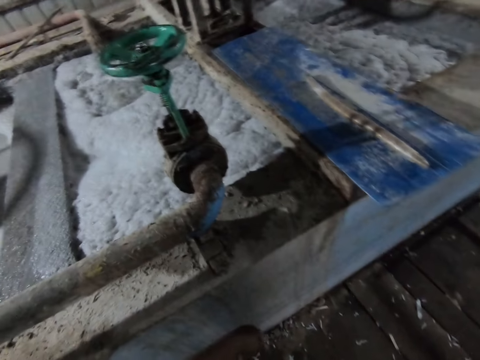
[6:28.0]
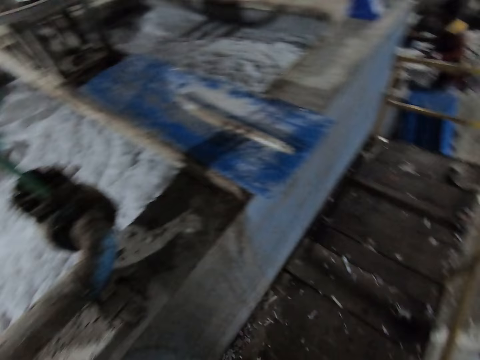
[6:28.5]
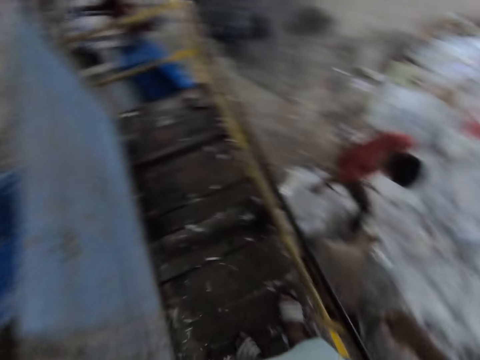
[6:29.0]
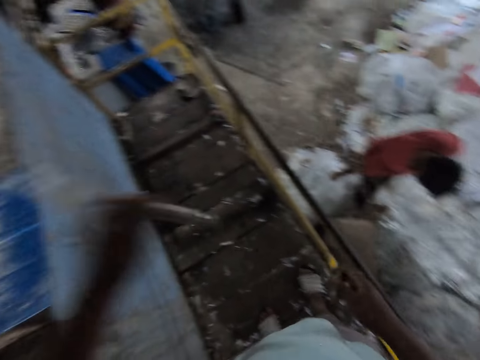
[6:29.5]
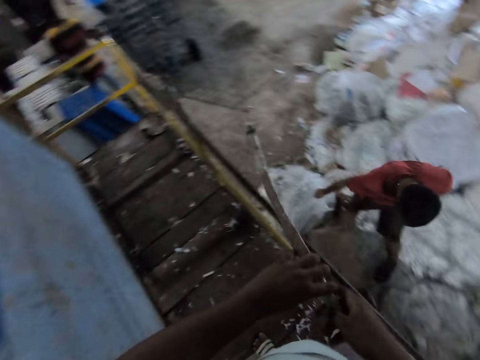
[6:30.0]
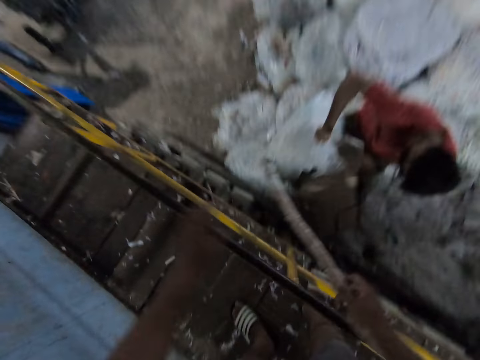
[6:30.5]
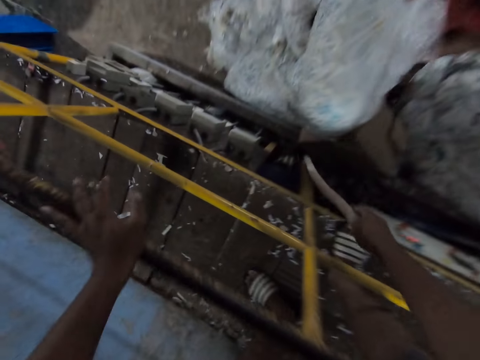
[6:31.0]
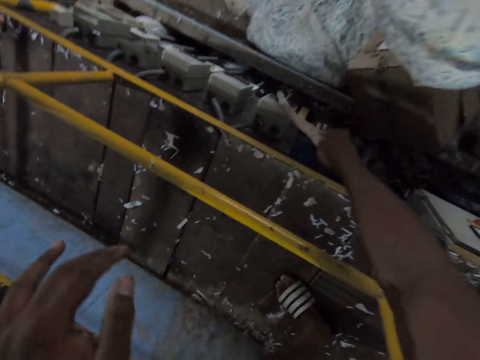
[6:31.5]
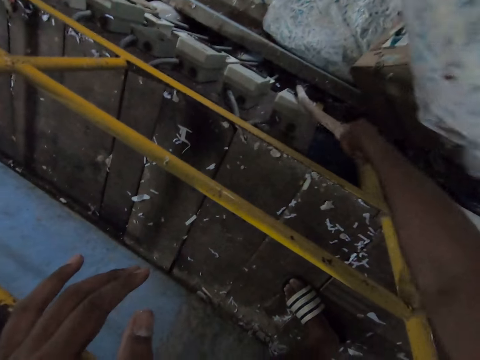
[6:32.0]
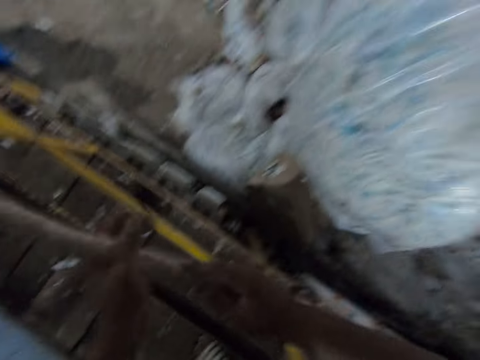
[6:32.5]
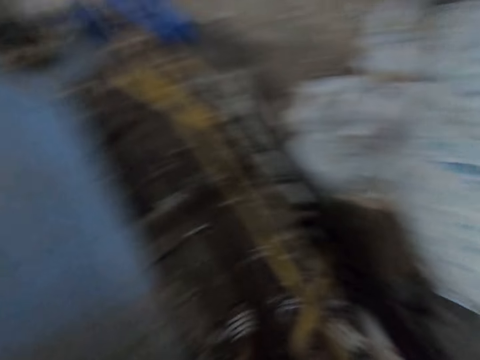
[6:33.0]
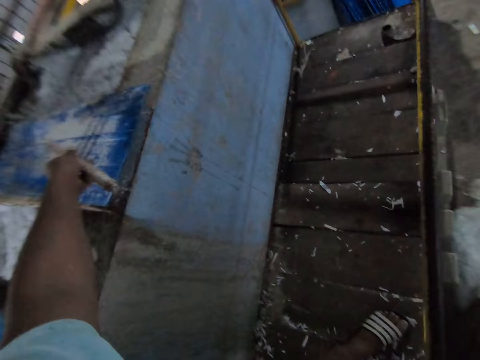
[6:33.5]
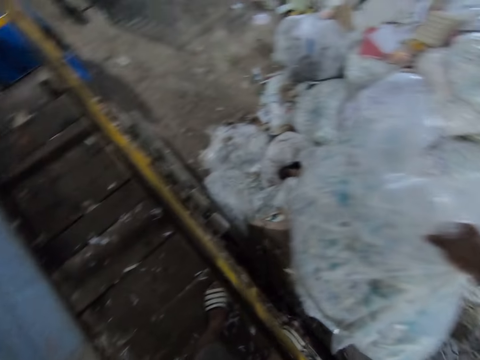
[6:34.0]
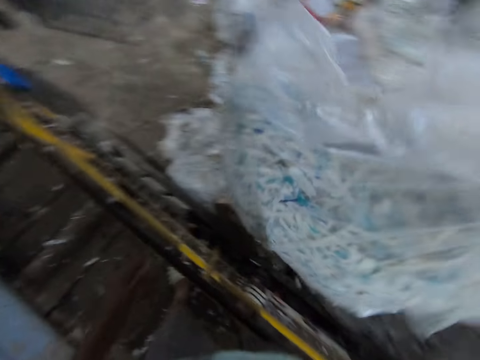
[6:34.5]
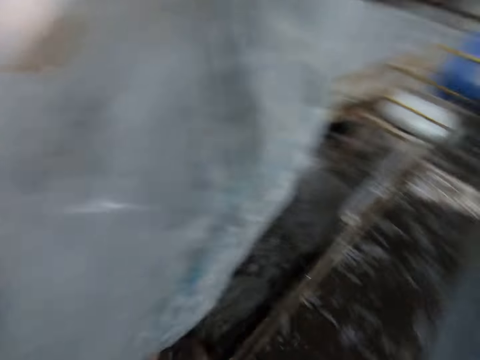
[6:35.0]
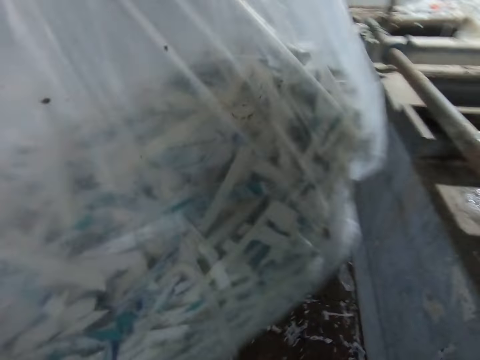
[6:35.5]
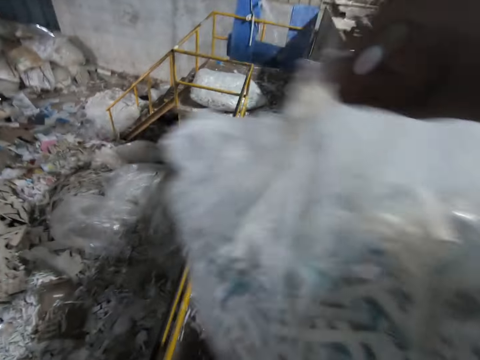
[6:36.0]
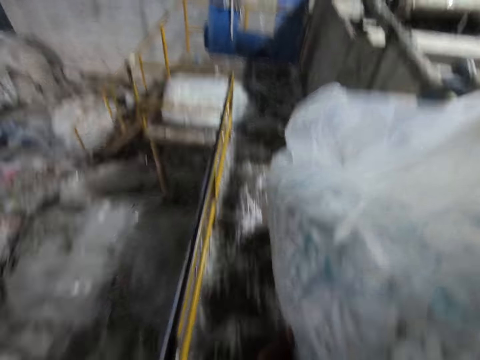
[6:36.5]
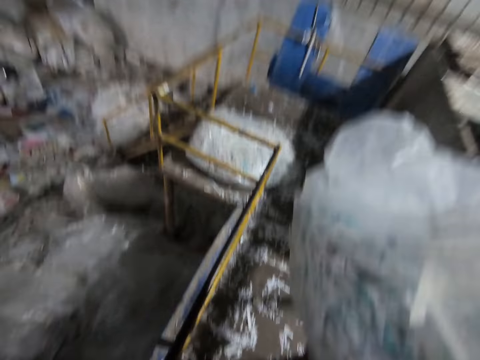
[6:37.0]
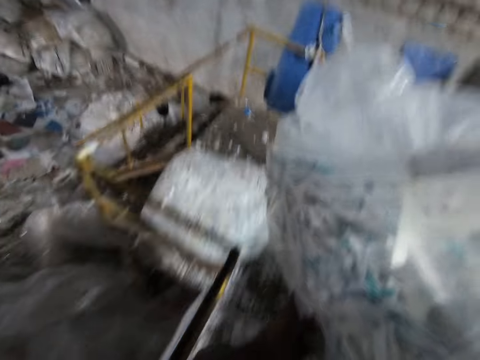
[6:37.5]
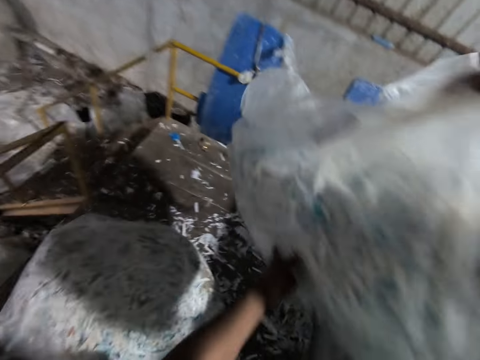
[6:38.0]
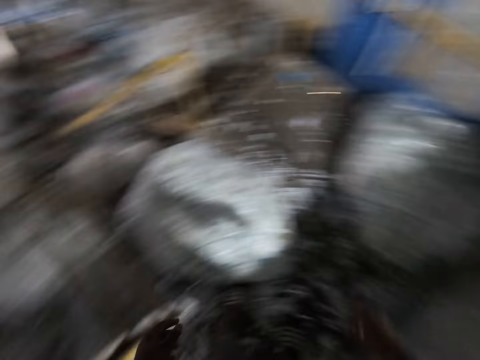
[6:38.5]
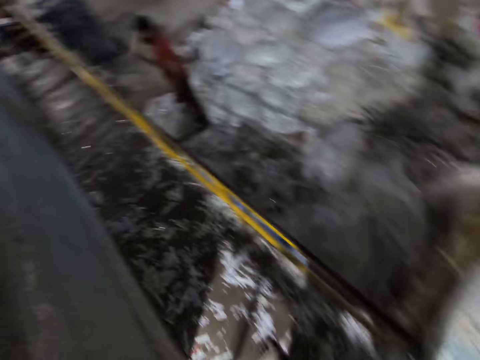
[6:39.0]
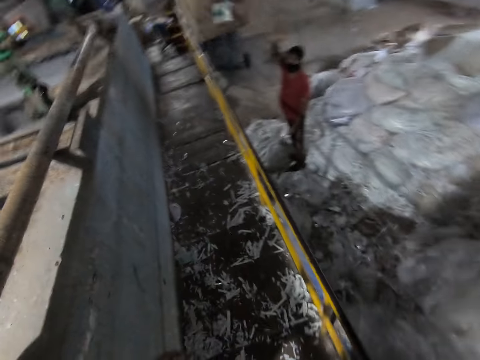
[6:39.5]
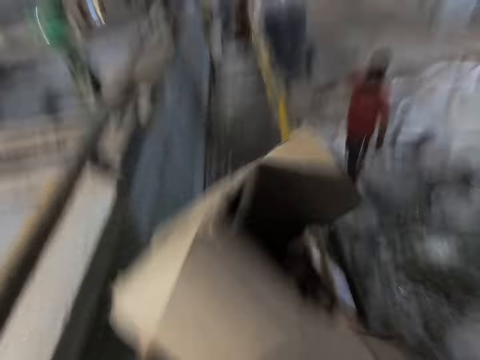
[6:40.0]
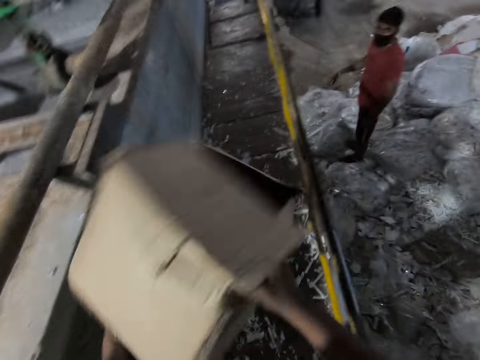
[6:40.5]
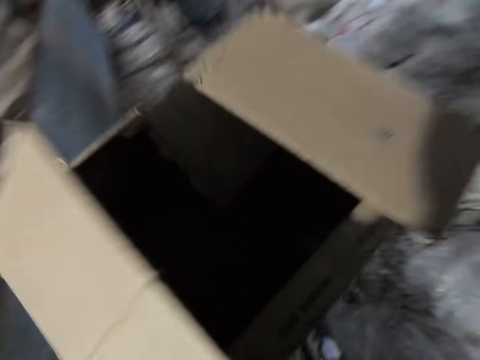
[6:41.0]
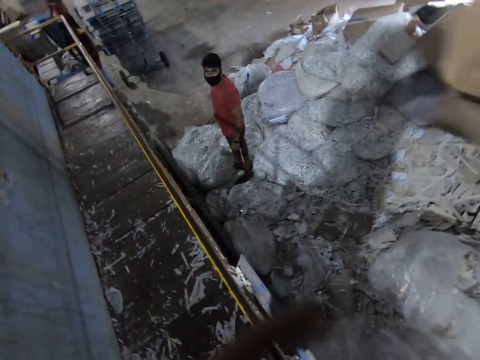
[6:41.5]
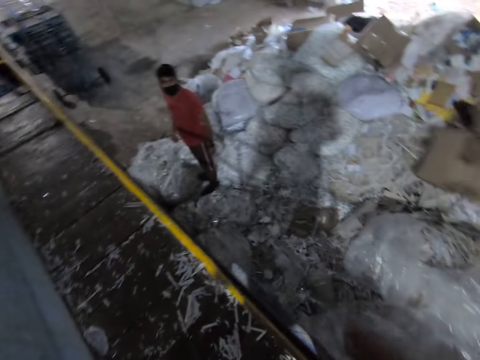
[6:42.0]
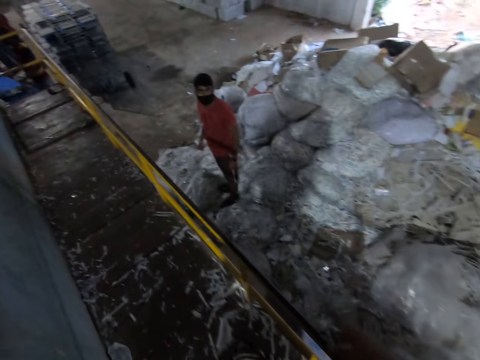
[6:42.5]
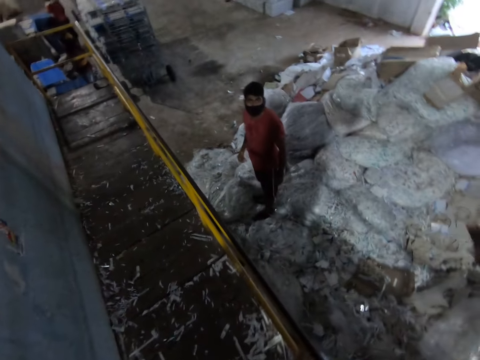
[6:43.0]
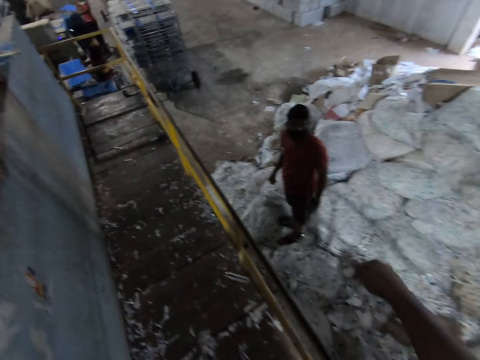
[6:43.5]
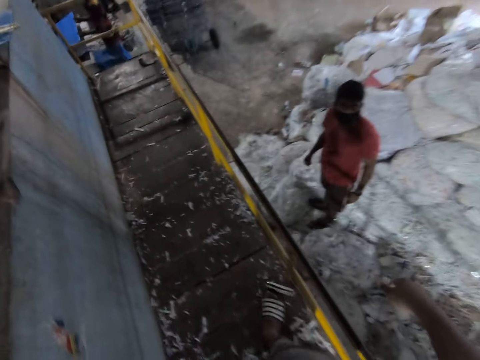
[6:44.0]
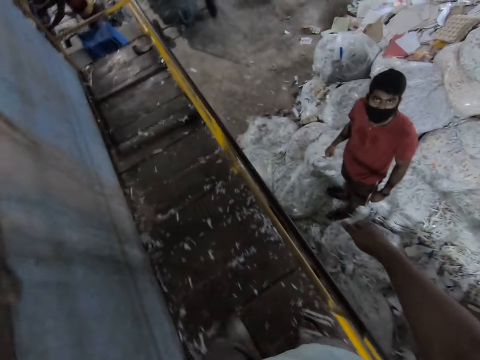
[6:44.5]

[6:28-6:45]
A man picks egg crates from the egg crates mold machine with the plastic tray in his hands. The camera wearer stares around the factory. Another man pulls a bag of paper shreds on the floor with his right hand. The camera wearer picks a stick from the wall. He adjusts something with the stick and passes the stick from his left hand to his right hand. The other man lifts the bag of paper shreds from the floor with his right hand. The camera wearer places his left hand on the paper recycling machine platform rail. He touches the switch below the paper recycling machine platform with the stick in his right hand. He passes the stick from his right hand to his left hand. He collects the bag of paper shreds from the other man with his right hand. The other man passes the bag of paper shreds to the camera wearer with his right hand. The camera wearer places the stick on the paper recycling machine with his left hand. He carries the bag of paper shreds with his hands. He walks on the paper recycling machine platform with the bag of paper shreds in his hands. He throws the bag of paper shreds on the paper recycling machine platform with his hands. He puts the paper on the floor. The other man throws a carton box to the camera wearer with his right hand. The camera wearer walks around the factory. He catches the carton box with his hands. He holds the carton box in his hands. He stares at the carton box. He throws the carton box on the floor with his hands. He talks to the other man. He walks on the paper recycling machine platform.

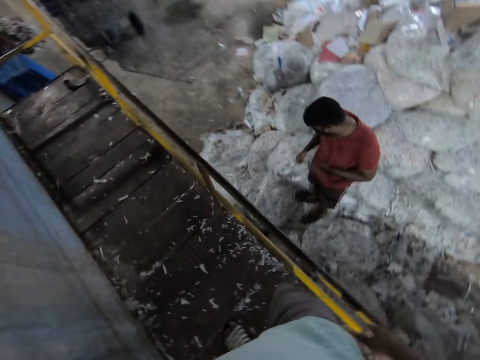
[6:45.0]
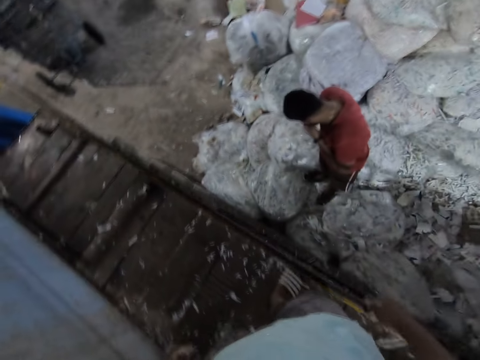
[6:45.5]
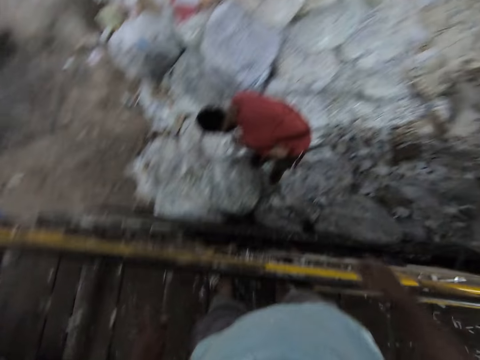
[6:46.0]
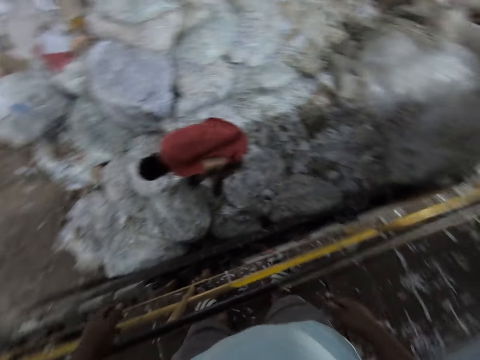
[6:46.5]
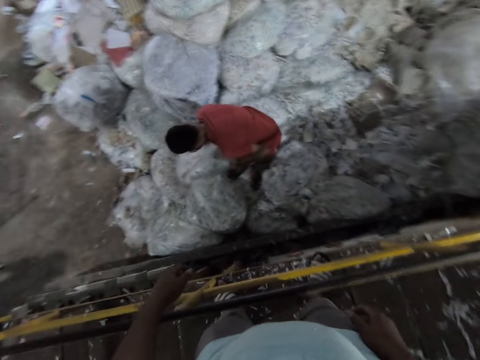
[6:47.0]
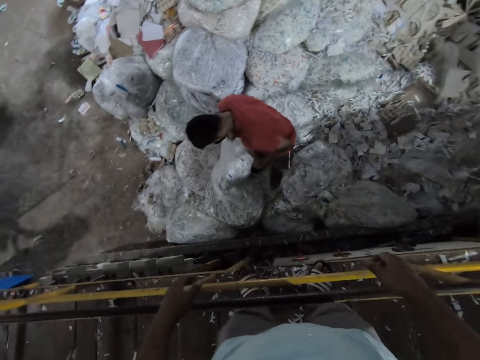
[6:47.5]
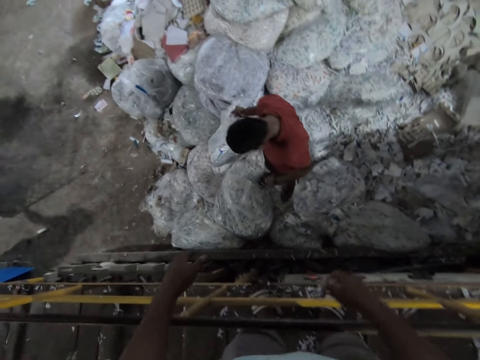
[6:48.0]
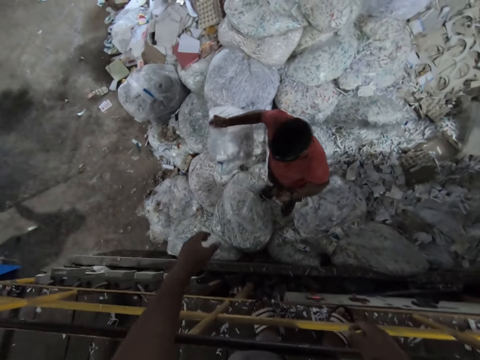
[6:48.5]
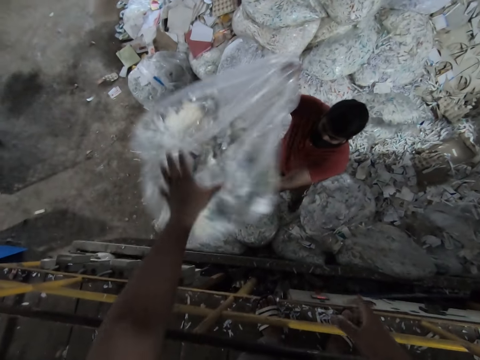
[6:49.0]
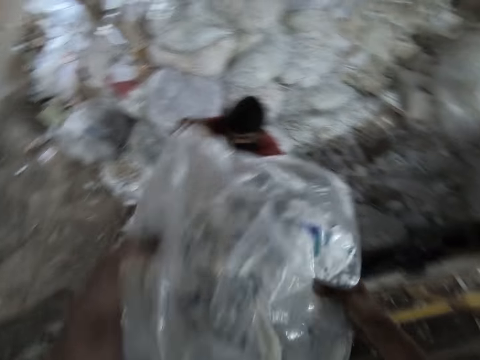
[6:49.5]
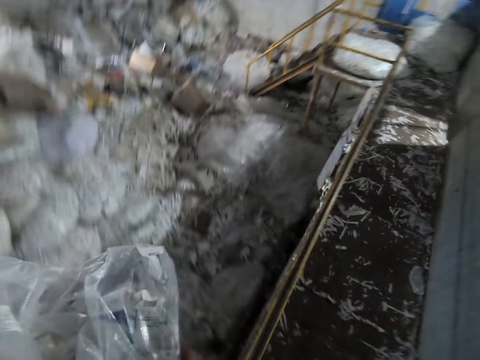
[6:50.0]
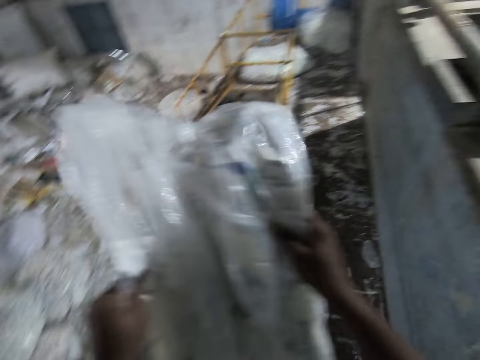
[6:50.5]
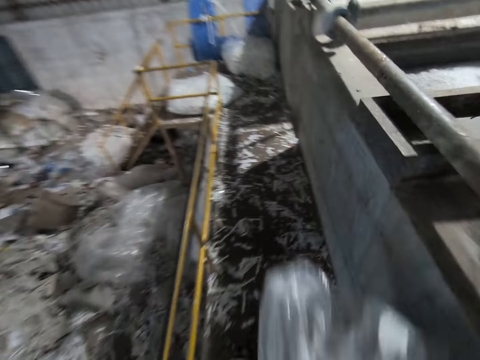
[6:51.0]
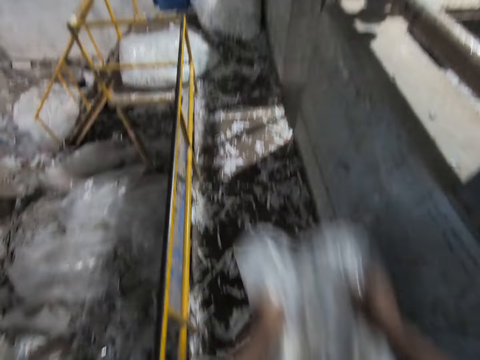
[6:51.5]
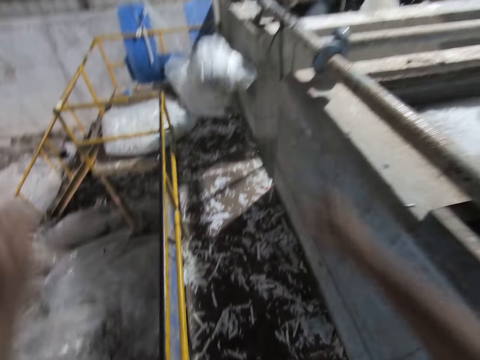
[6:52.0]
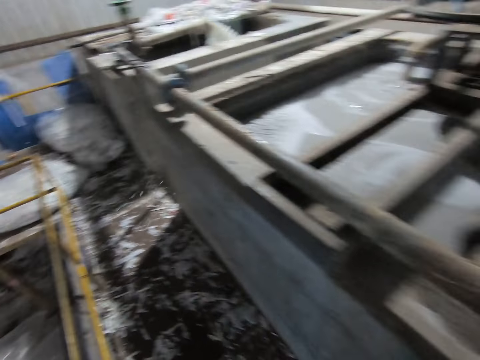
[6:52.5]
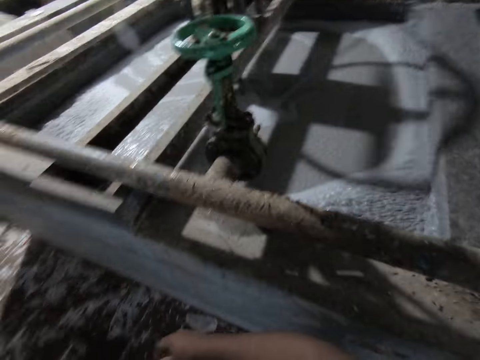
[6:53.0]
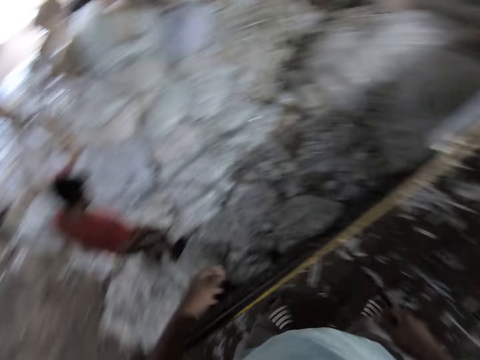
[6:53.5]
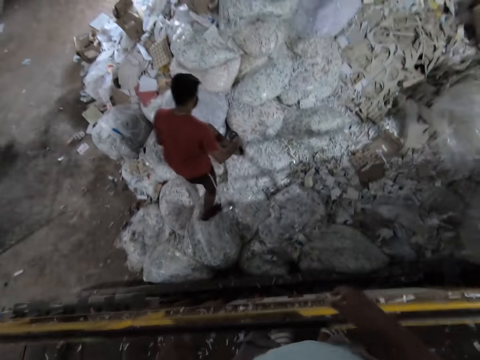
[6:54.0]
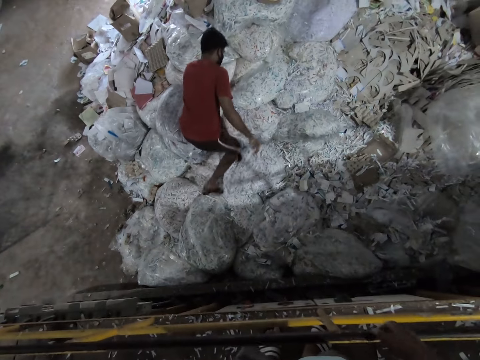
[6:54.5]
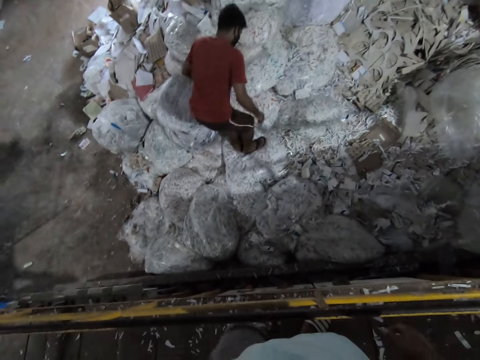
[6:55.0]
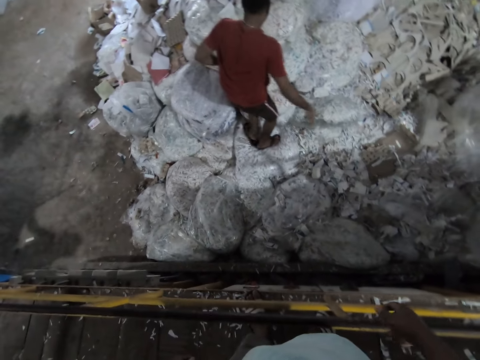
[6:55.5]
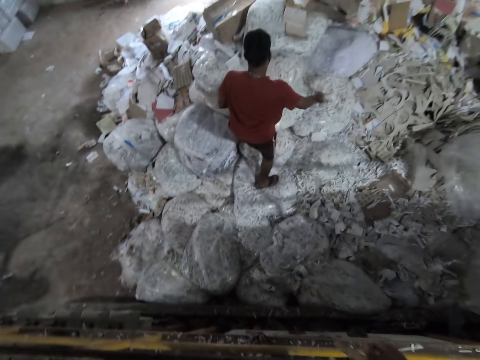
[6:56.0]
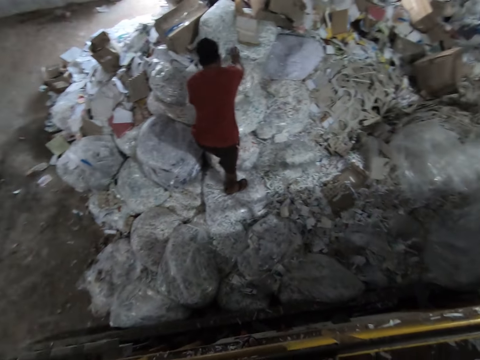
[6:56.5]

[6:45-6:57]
A man touches a face mask on his face with his left hand. The man picks a bag of paper shreds from the floor with his right hand. The man passes the bag of paper shreds to the camera wearer with his hands. The camera wearer collects the bag of paper shreds from the man with his hands. He walks on the paper recycling machine platform with the bag of paper shreds in his hands. He throws the bag of paper shreds on the paper recycling machine platform with his hands. He walks on the bags on the floor. He stares at the man.
